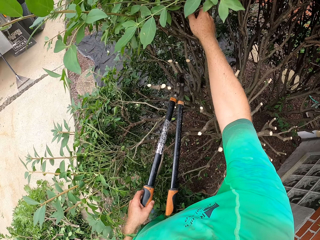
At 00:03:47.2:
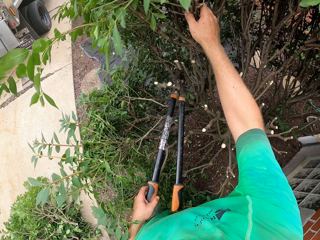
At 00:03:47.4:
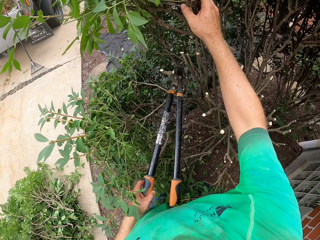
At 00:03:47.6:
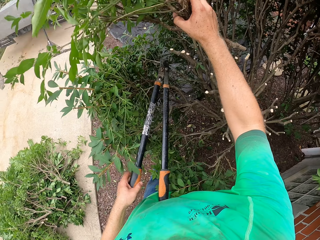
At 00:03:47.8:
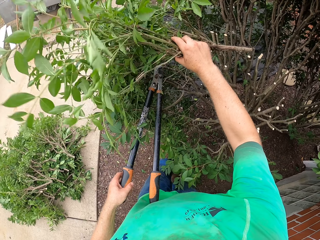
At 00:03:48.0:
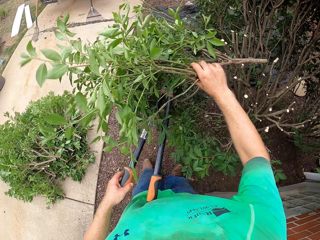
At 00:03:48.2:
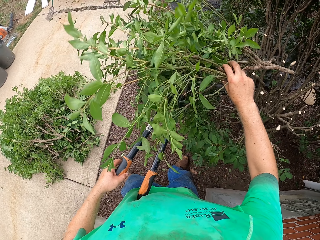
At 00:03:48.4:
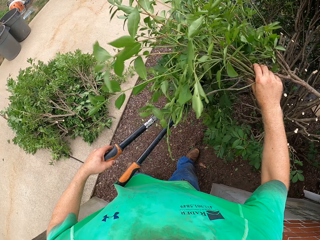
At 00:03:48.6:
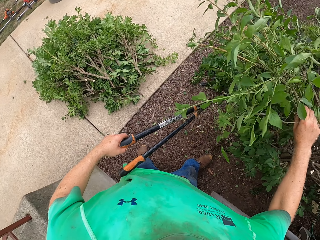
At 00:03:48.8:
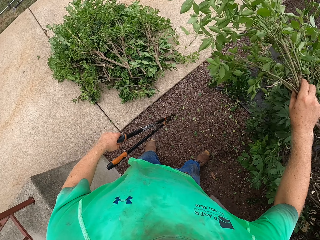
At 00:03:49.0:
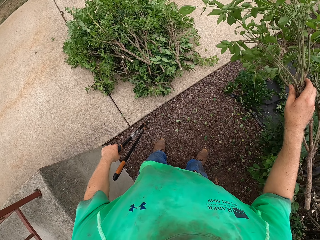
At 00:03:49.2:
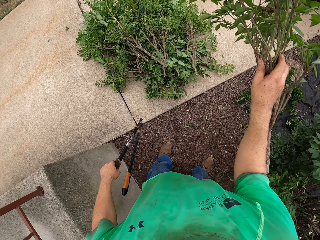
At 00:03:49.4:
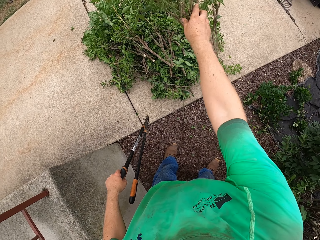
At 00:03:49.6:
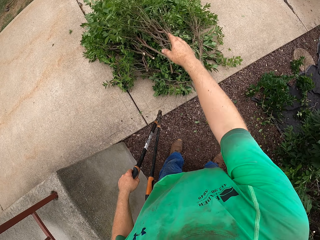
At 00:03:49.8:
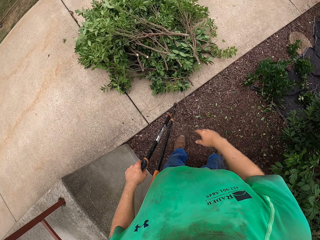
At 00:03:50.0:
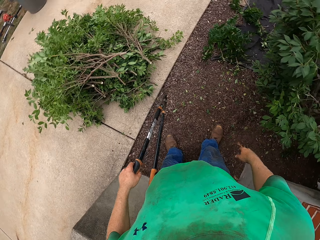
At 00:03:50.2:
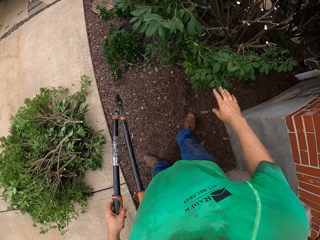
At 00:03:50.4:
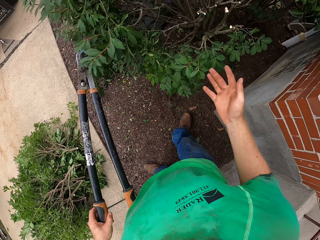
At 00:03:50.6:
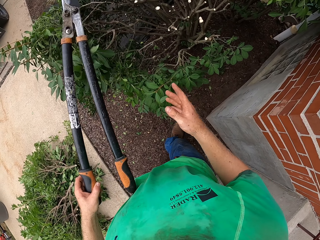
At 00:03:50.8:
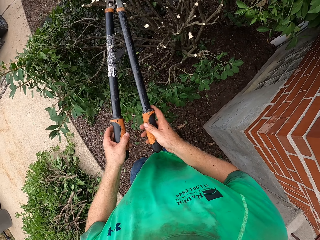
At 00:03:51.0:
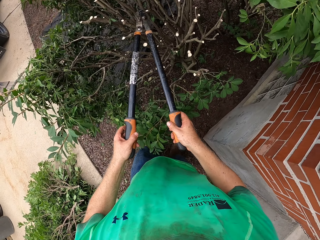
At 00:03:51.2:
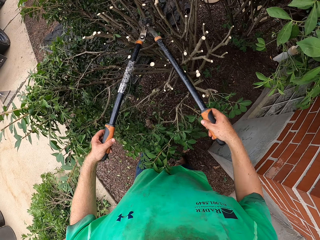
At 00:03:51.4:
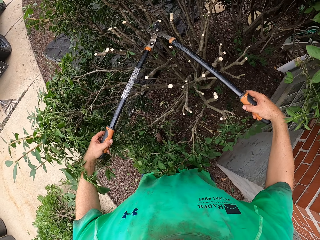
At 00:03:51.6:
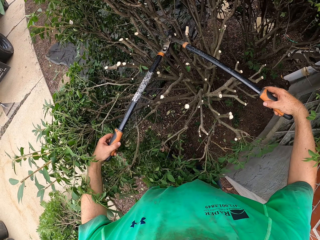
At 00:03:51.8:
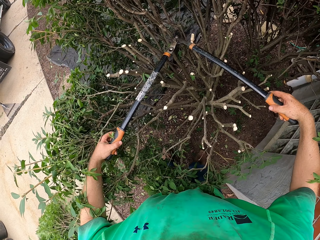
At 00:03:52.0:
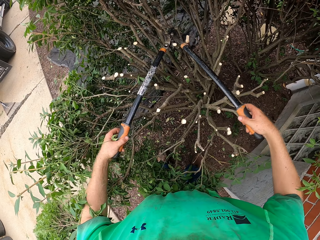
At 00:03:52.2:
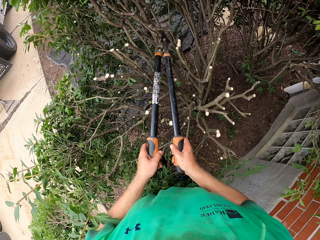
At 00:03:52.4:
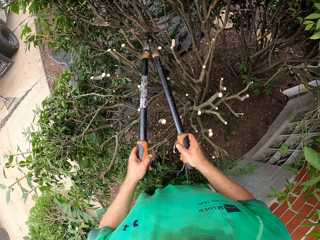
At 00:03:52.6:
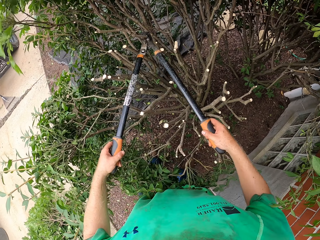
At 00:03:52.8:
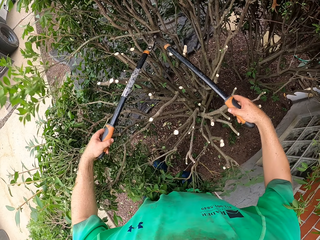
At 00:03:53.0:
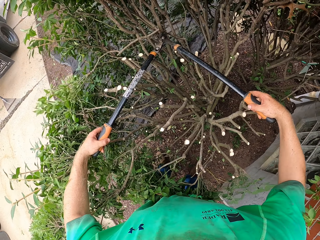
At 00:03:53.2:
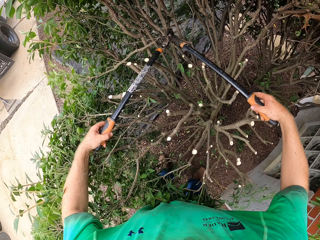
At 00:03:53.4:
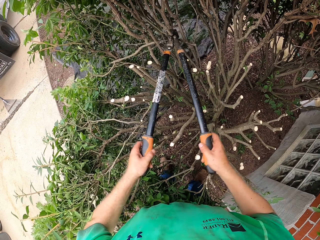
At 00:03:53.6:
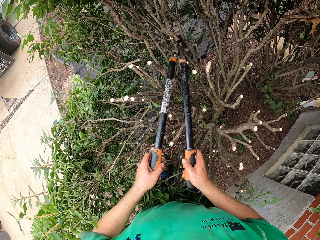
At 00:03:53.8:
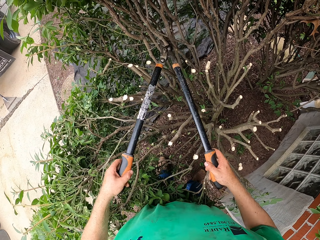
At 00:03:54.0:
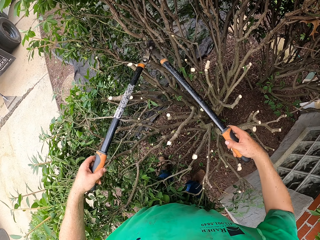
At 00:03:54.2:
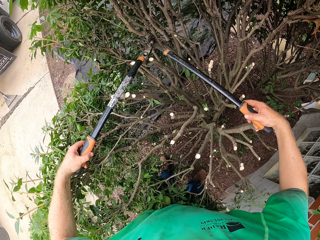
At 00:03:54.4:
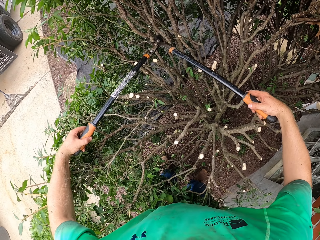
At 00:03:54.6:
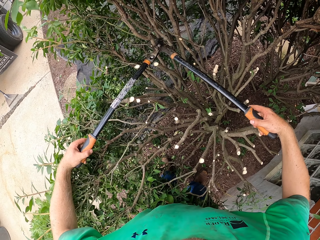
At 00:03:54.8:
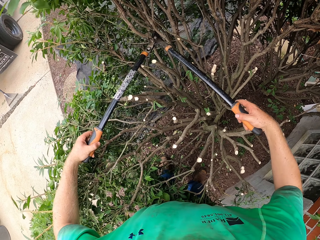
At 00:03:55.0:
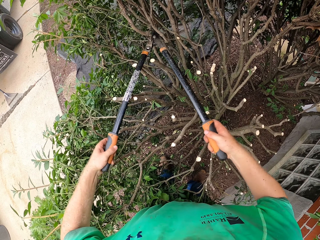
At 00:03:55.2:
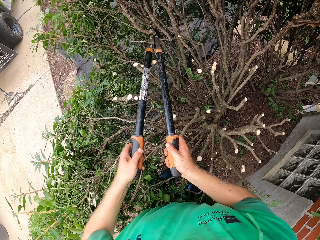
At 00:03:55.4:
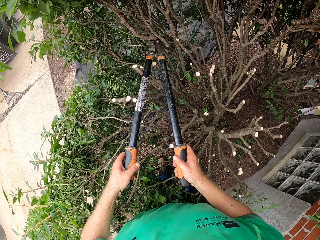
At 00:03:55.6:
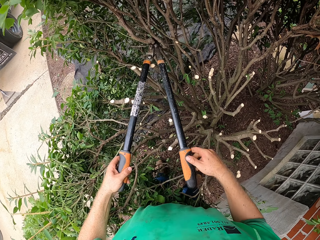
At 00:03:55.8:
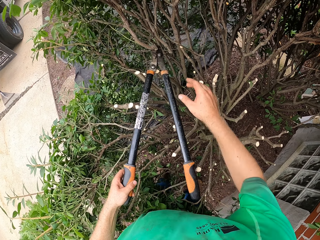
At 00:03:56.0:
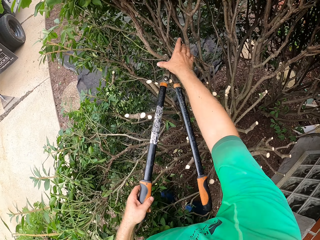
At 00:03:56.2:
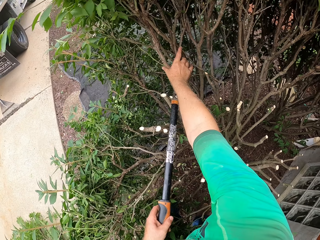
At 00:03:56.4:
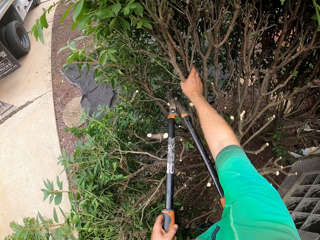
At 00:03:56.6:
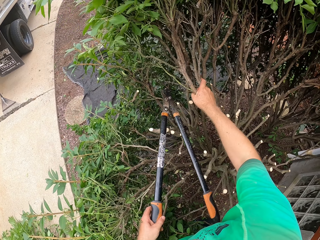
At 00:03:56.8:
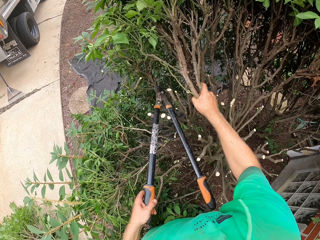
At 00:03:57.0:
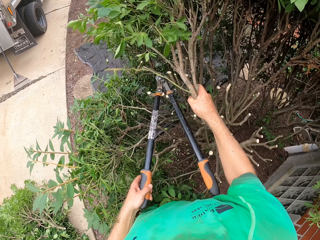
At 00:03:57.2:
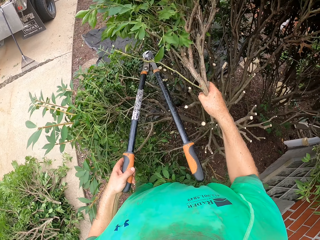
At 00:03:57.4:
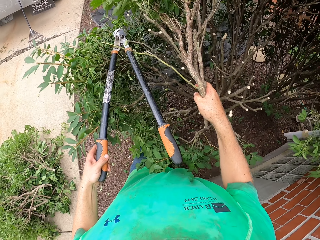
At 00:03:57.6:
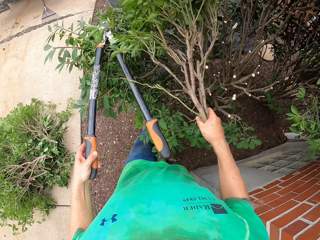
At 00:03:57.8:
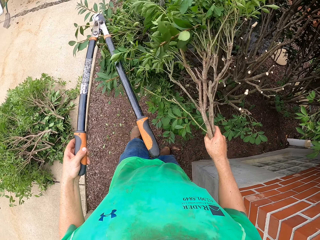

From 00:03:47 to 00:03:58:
The camera wearer grabs the cut branch of the plant with his right hand. He throws the cut branch in his right hand on the pile of cut branches. He grabs the garden shear with both hands. He cuts some branches of the plant with the garden shear in both hands. He grabs the cut branches of the plant with his right hand.

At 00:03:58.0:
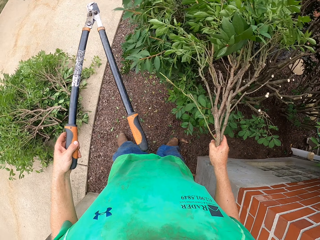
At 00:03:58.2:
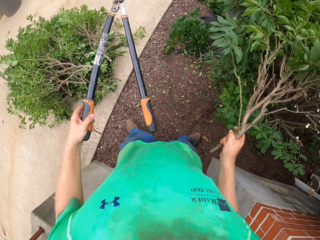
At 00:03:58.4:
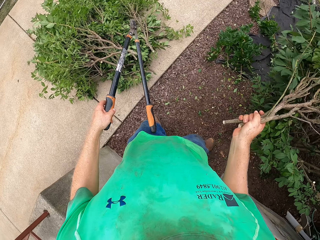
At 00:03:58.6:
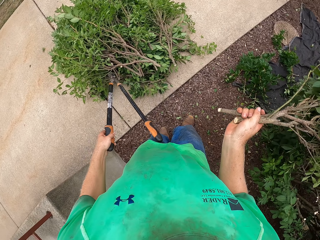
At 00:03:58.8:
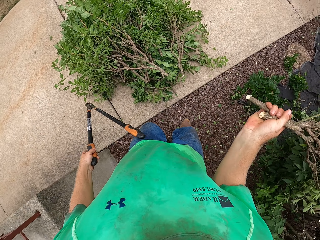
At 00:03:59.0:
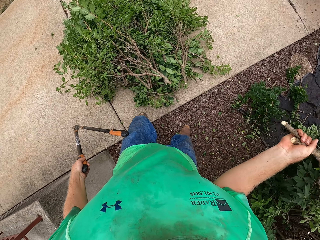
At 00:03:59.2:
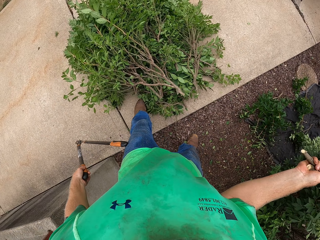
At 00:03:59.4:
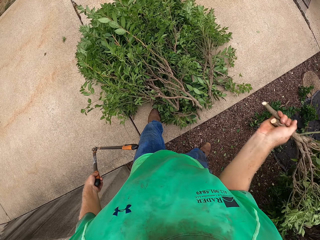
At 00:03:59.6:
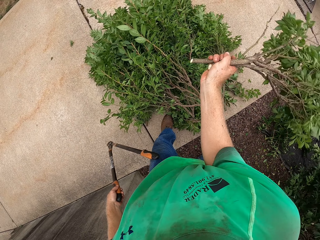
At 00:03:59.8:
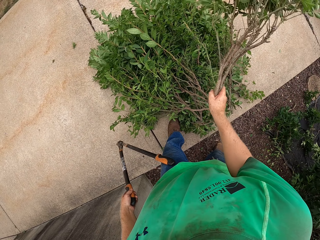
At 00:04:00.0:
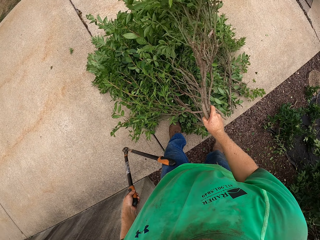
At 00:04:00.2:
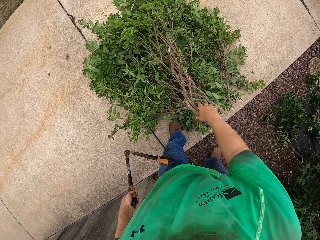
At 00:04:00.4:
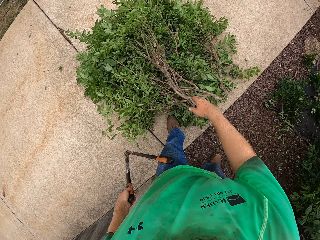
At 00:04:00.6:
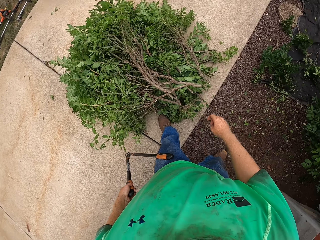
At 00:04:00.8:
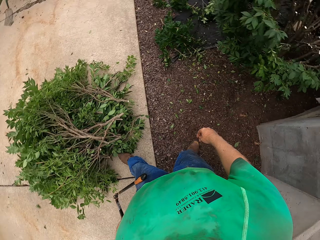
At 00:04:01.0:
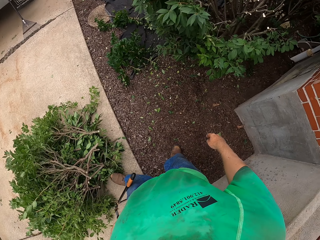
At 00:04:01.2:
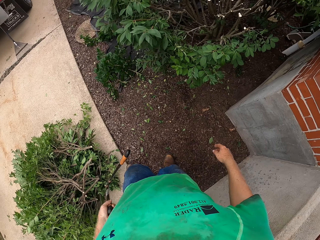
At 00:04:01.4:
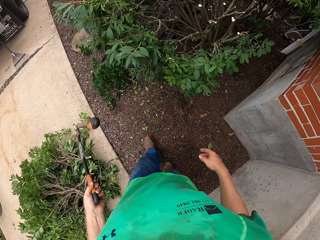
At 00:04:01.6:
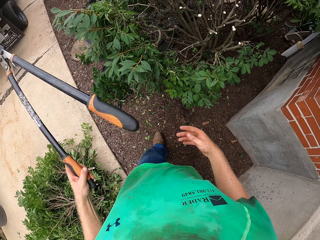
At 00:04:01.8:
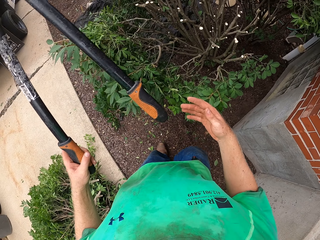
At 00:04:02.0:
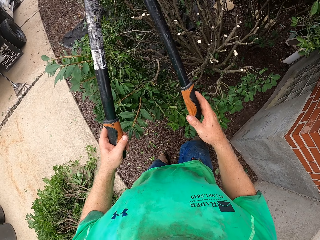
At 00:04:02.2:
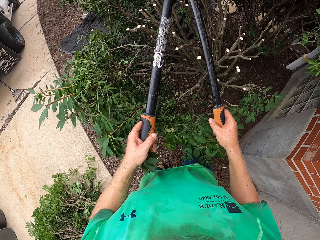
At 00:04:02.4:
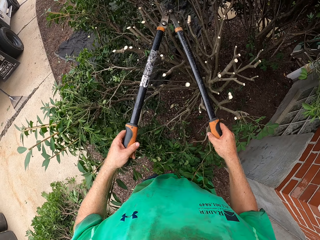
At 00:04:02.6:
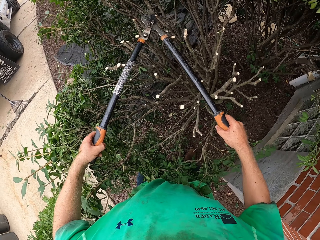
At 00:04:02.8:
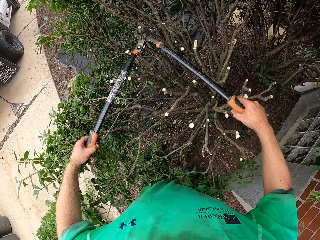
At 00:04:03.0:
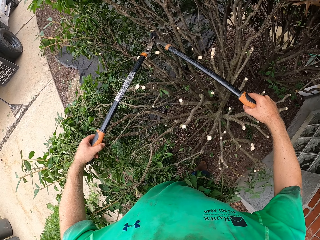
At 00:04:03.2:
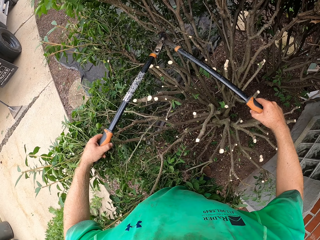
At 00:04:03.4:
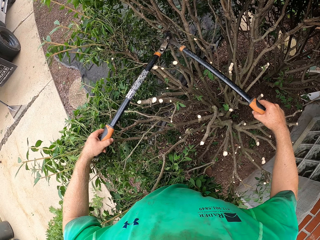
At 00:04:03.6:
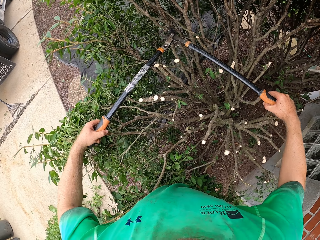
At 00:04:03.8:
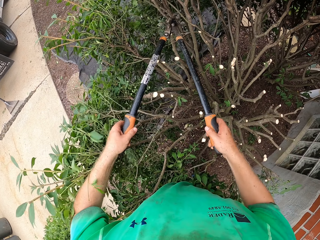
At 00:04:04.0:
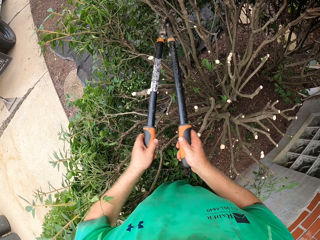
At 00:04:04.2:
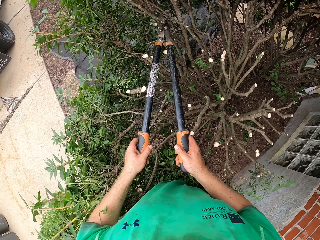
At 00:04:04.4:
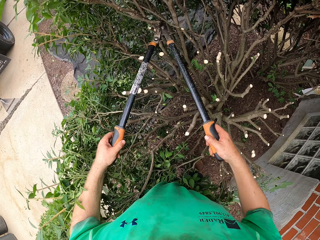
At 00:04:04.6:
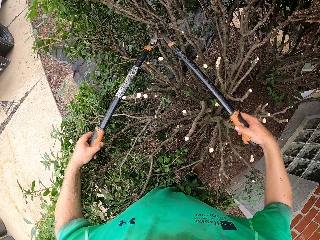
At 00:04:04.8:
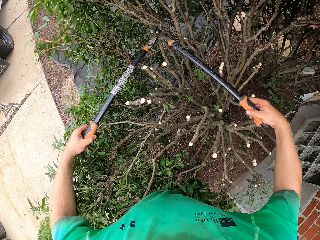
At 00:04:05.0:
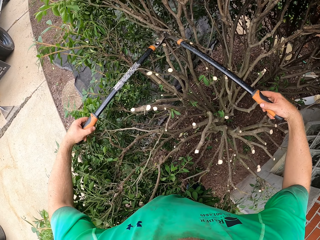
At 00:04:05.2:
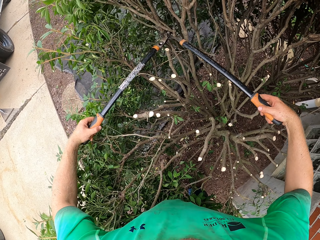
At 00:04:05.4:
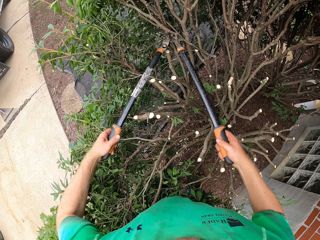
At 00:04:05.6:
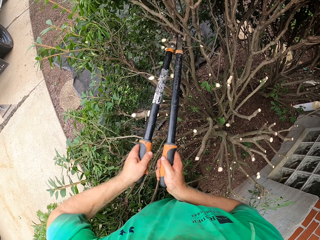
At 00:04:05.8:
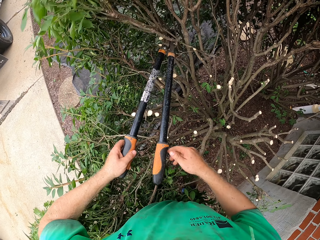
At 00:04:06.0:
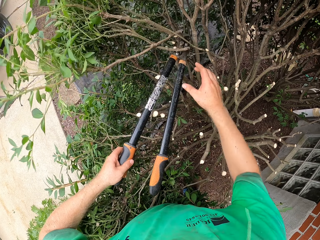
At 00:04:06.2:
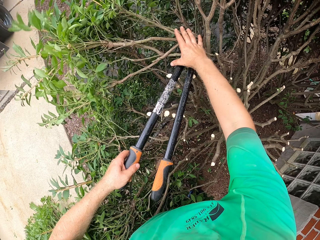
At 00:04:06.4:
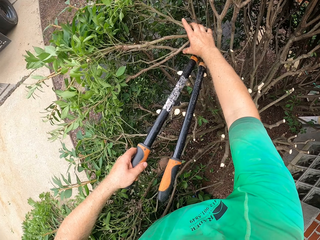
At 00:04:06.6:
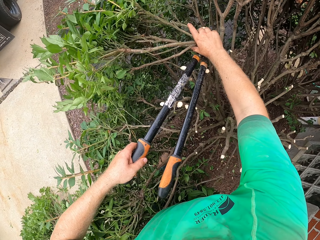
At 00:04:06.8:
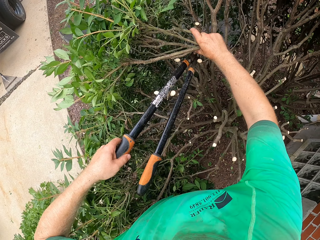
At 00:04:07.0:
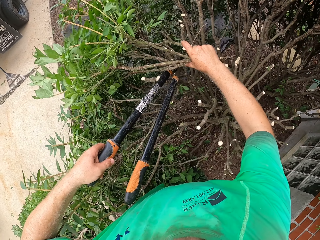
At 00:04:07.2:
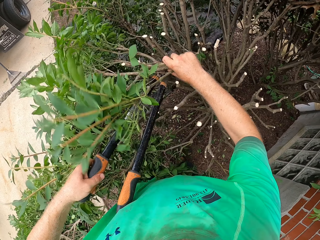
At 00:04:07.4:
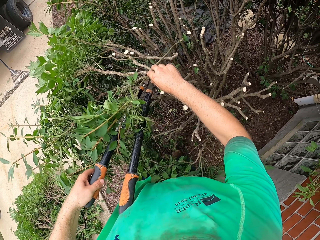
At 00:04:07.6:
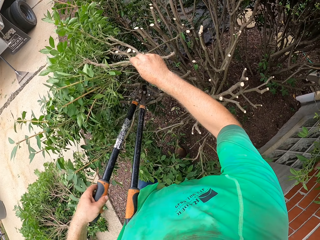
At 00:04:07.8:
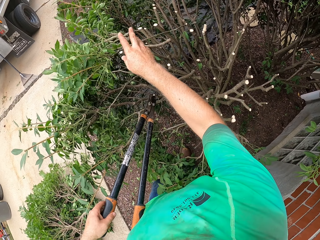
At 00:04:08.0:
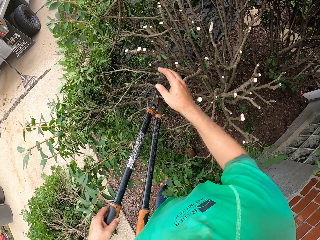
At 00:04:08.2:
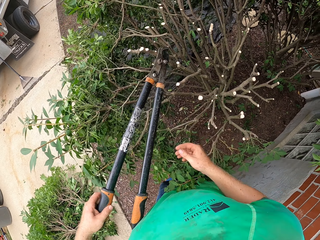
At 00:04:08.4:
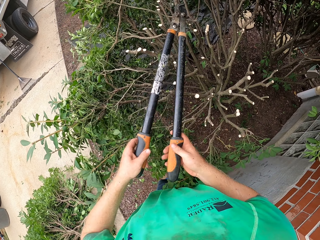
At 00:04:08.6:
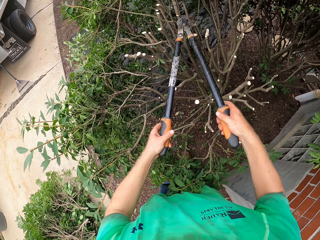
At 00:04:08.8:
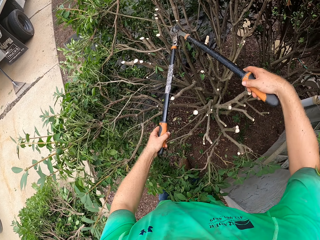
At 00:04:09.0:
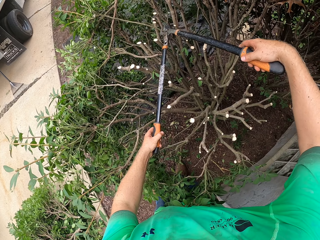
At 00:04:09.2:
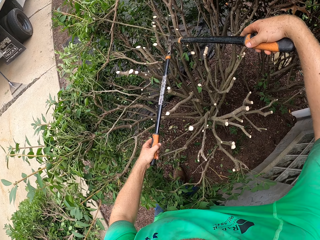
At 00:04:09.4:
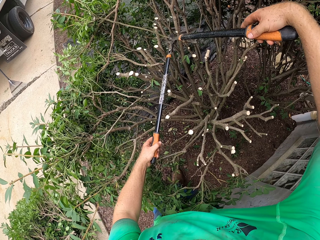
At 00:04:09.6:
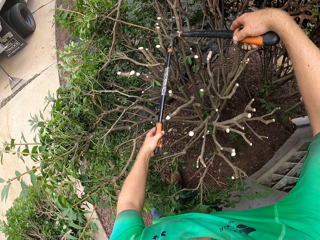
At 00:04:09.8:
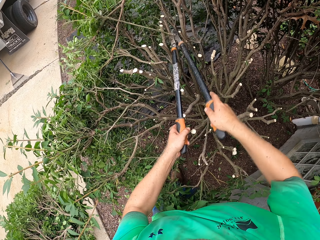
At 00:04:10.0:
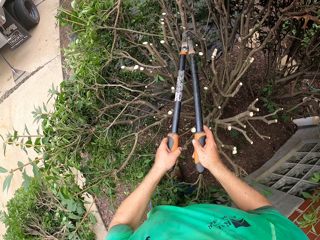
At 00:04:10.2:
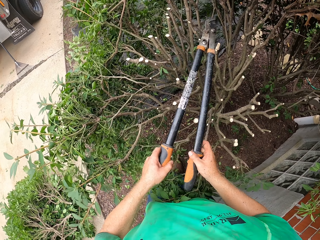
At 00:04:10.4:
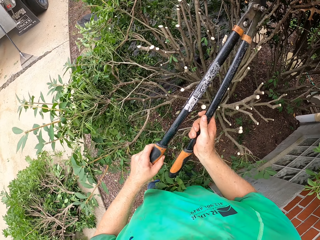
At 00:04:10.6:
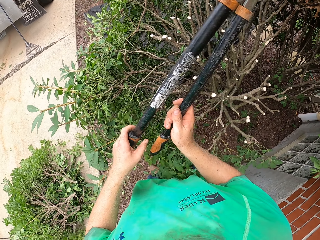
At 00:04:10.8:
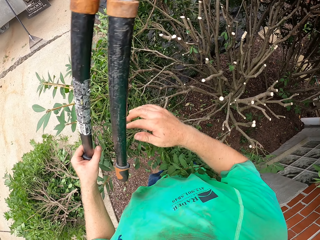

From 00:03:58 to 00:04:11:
The camera wearer drops the cut branches in his right hand on the pile of cut branches. He grabs the garden shear with both hands. He cuts some branches of the plant with the garden shear in both hands. He grabs the cut branches of the plant with his right hand. He pulls the cut branches of the plant in his right hand. He grabs the garden shear with both hands. He cuts a branch of the plant with the garden shear in both hands.
